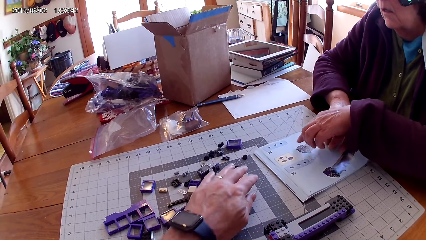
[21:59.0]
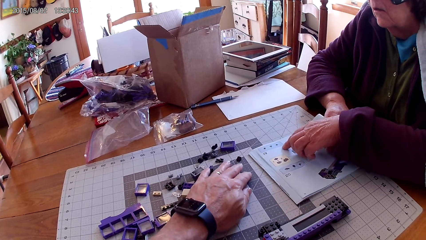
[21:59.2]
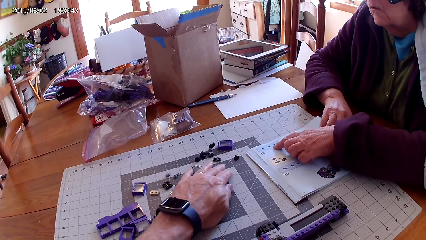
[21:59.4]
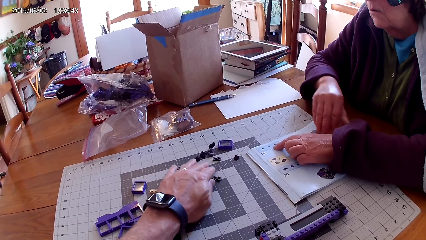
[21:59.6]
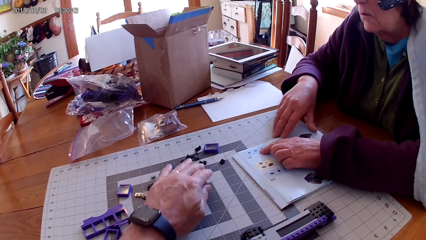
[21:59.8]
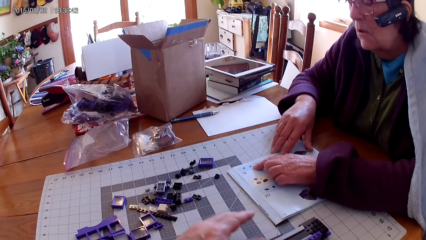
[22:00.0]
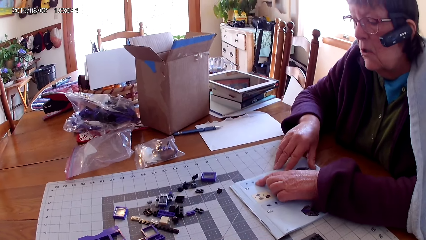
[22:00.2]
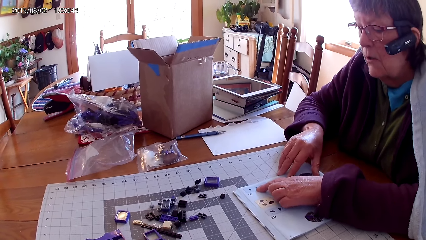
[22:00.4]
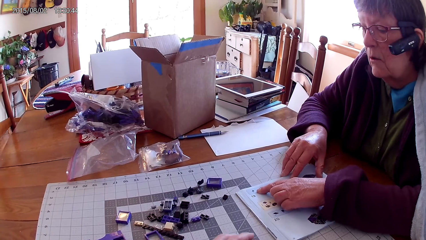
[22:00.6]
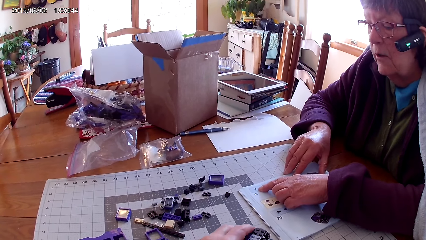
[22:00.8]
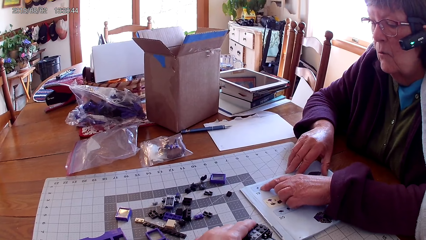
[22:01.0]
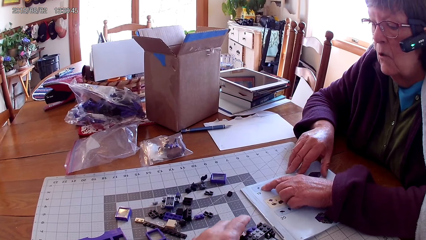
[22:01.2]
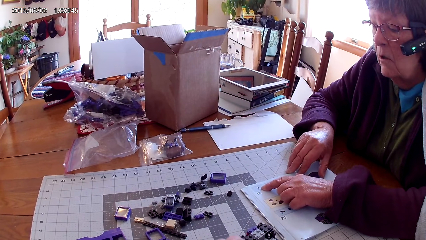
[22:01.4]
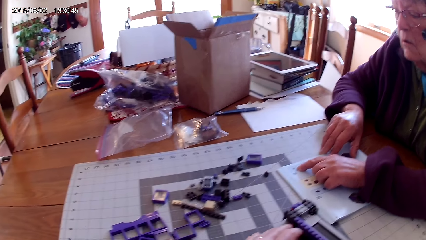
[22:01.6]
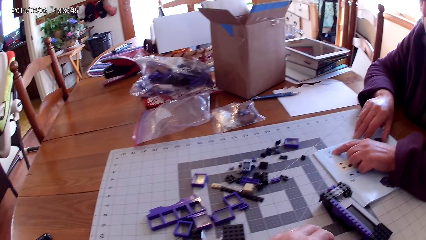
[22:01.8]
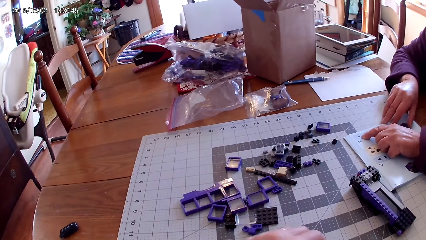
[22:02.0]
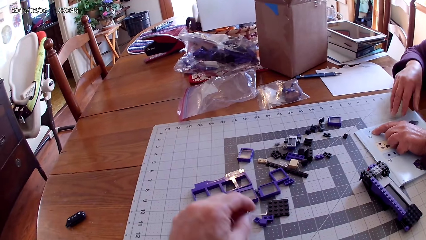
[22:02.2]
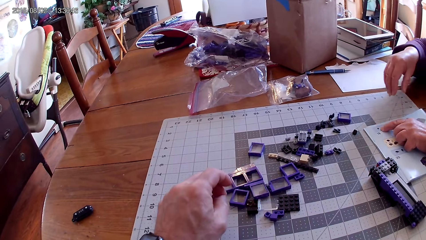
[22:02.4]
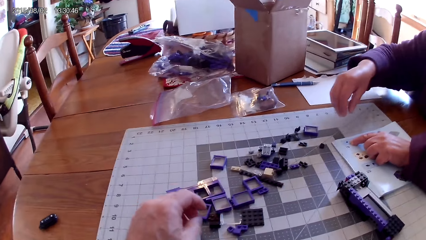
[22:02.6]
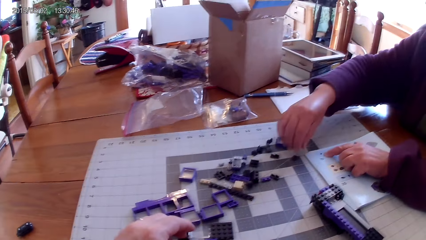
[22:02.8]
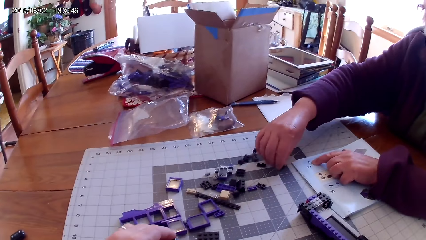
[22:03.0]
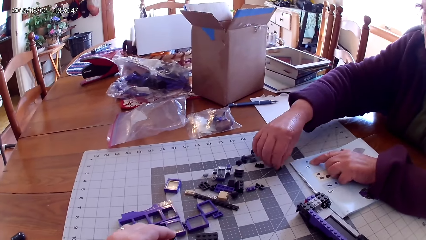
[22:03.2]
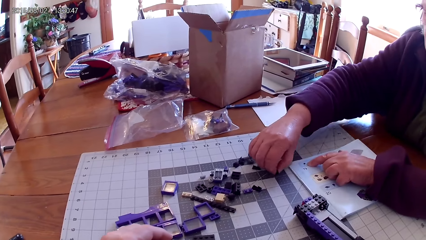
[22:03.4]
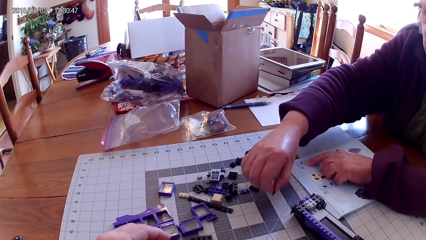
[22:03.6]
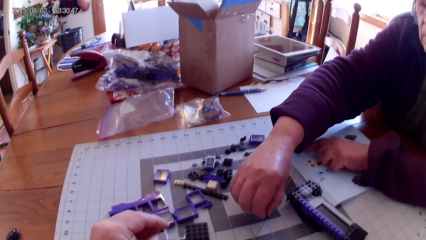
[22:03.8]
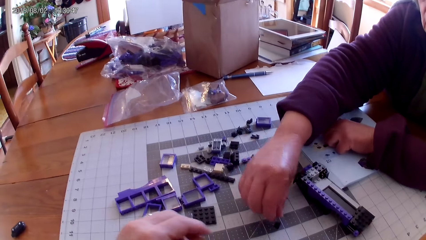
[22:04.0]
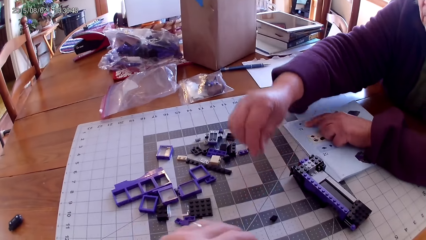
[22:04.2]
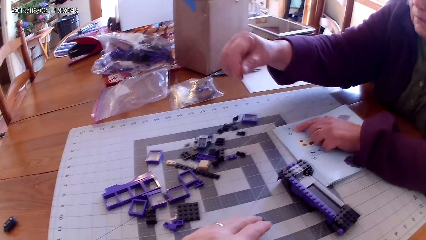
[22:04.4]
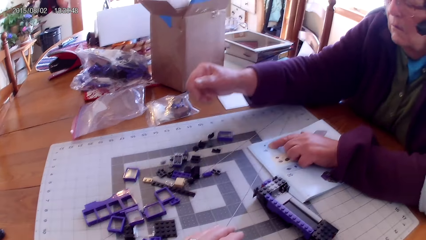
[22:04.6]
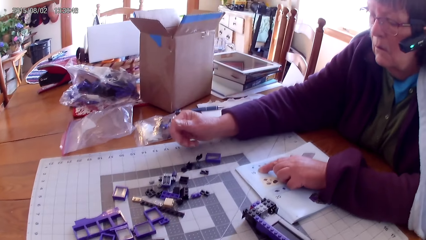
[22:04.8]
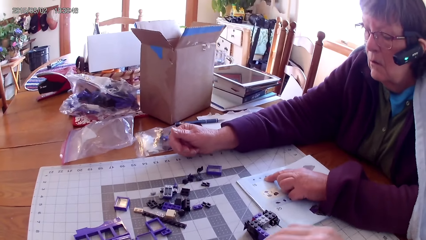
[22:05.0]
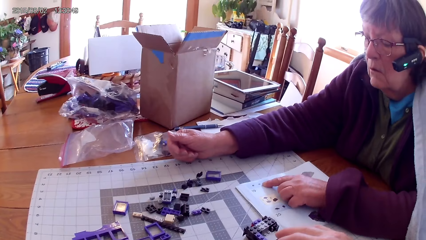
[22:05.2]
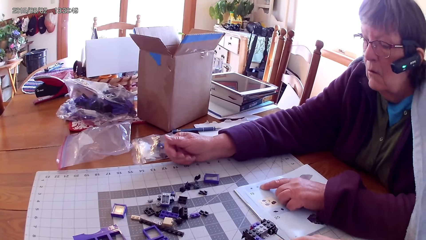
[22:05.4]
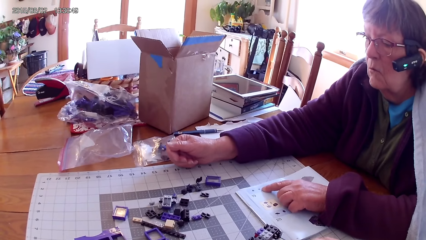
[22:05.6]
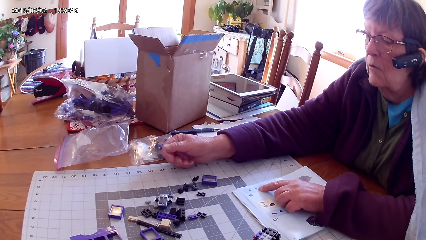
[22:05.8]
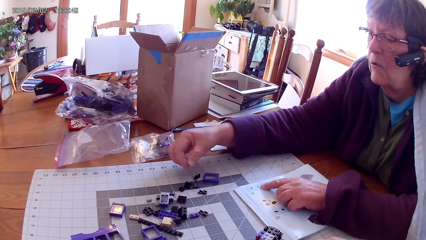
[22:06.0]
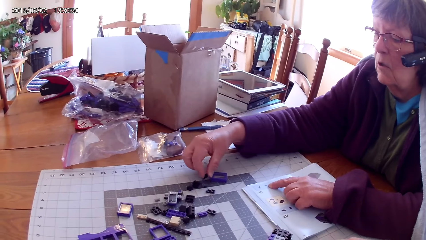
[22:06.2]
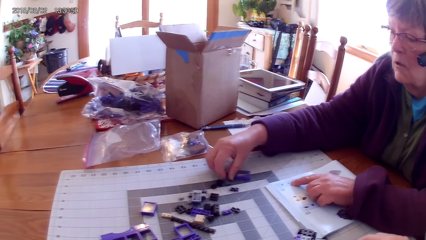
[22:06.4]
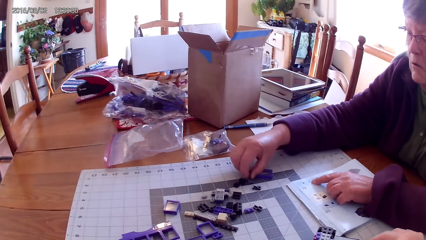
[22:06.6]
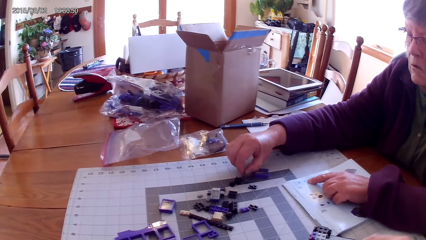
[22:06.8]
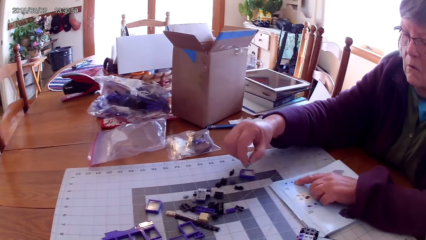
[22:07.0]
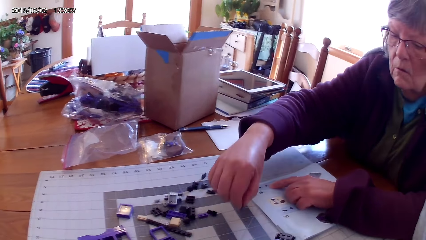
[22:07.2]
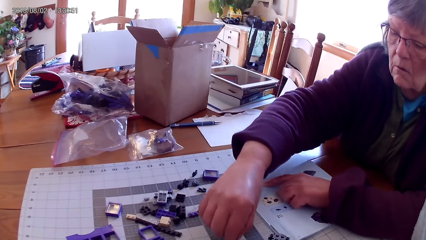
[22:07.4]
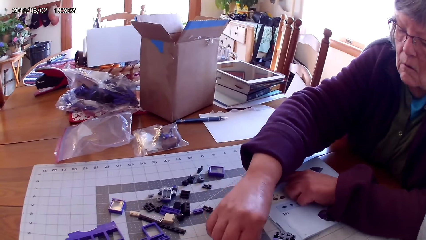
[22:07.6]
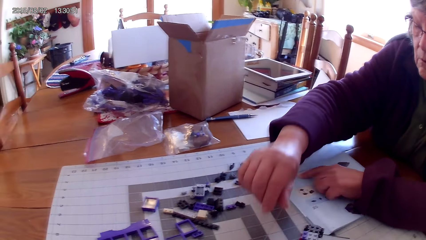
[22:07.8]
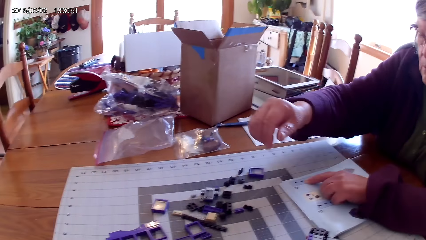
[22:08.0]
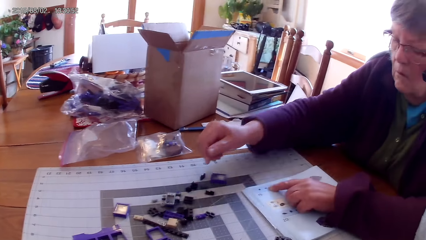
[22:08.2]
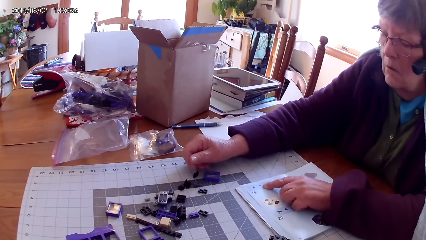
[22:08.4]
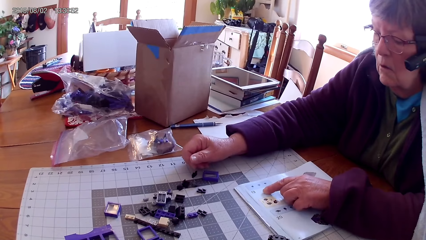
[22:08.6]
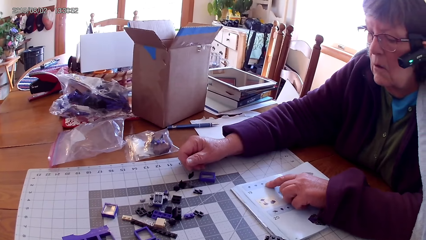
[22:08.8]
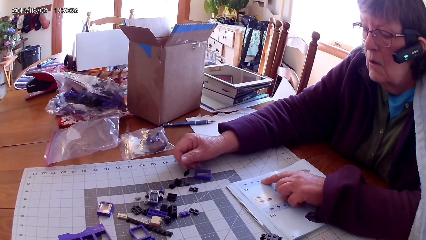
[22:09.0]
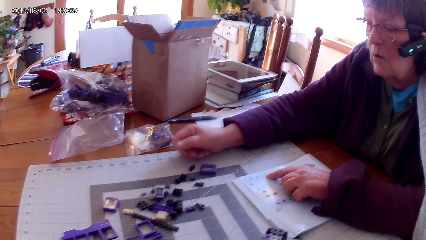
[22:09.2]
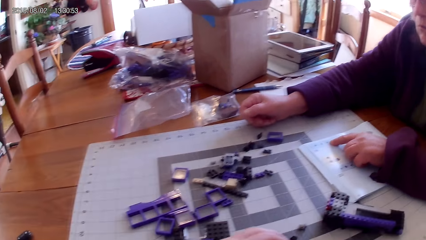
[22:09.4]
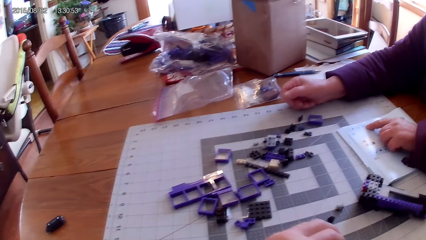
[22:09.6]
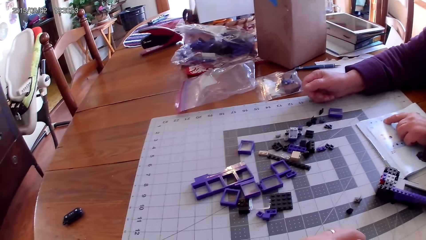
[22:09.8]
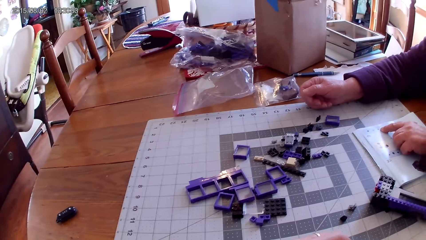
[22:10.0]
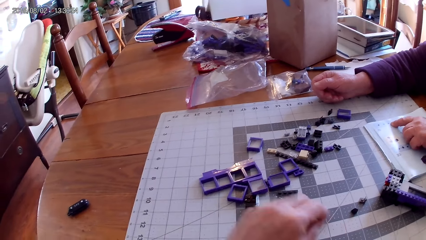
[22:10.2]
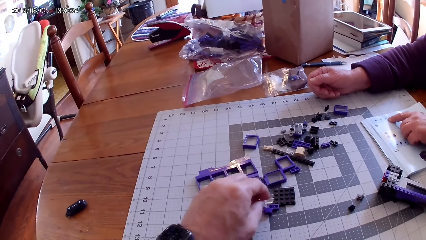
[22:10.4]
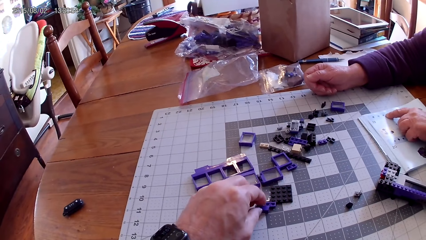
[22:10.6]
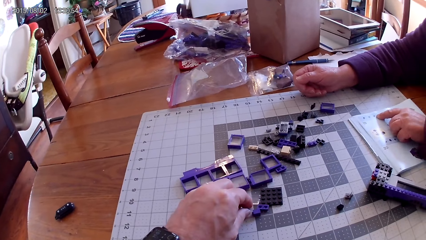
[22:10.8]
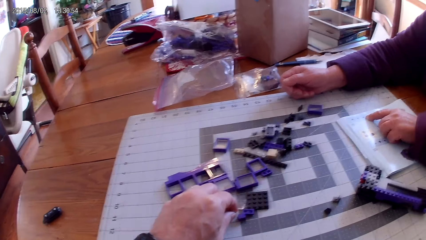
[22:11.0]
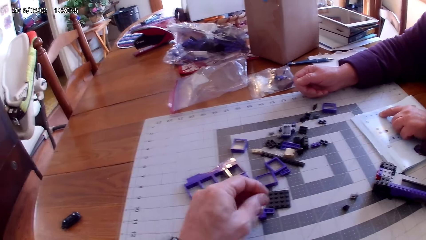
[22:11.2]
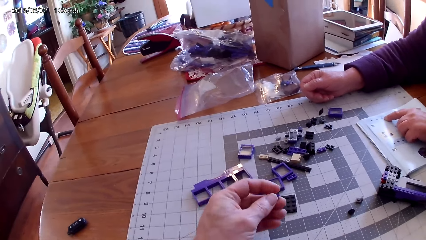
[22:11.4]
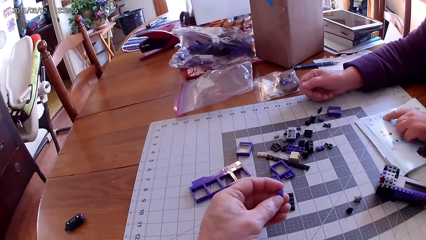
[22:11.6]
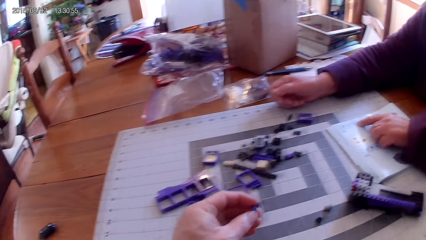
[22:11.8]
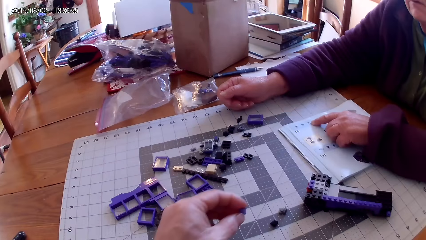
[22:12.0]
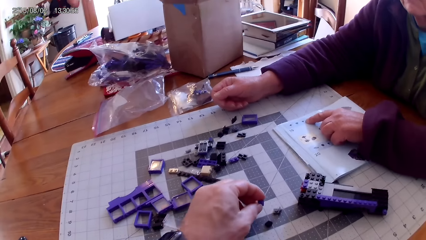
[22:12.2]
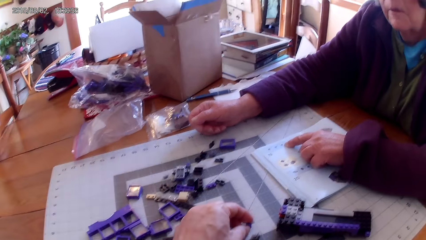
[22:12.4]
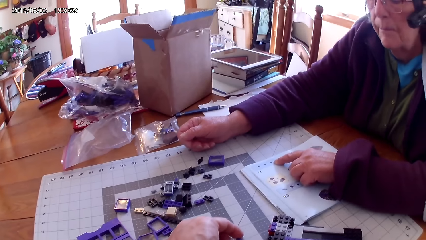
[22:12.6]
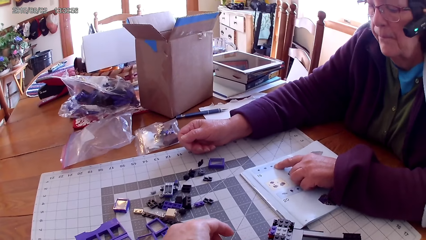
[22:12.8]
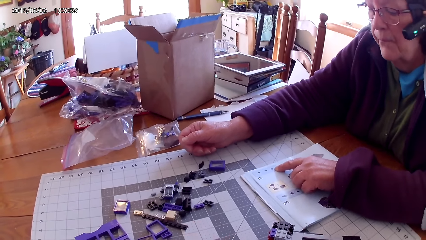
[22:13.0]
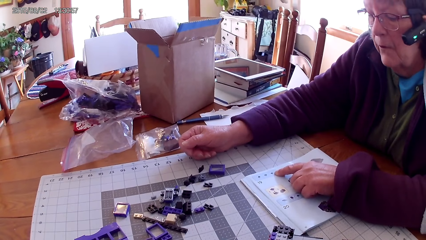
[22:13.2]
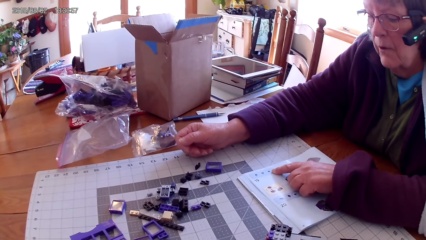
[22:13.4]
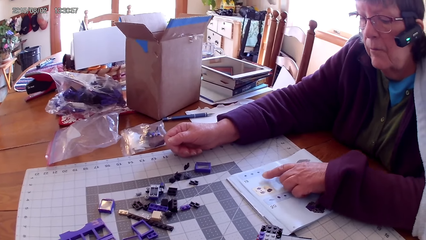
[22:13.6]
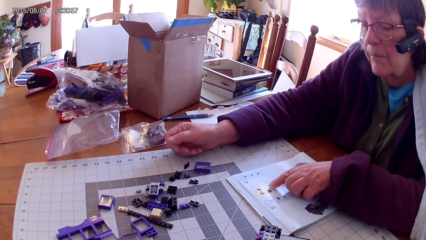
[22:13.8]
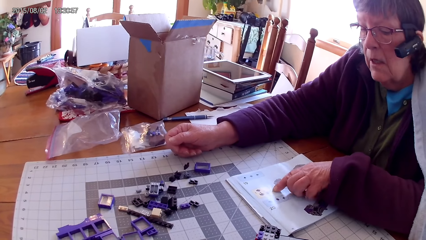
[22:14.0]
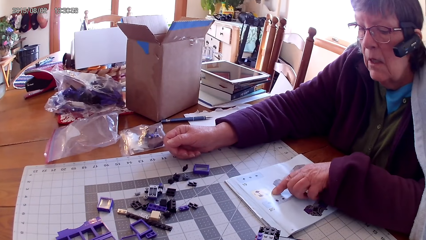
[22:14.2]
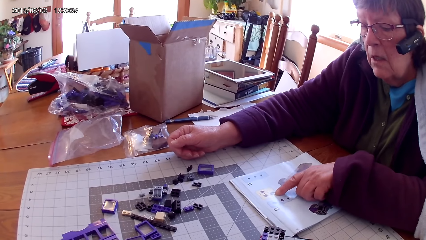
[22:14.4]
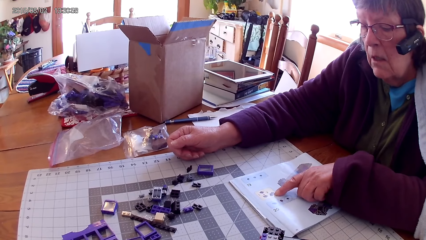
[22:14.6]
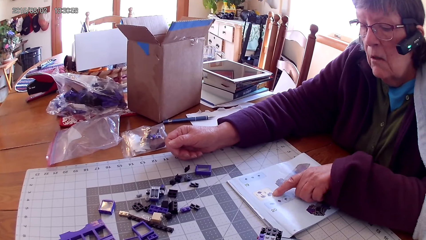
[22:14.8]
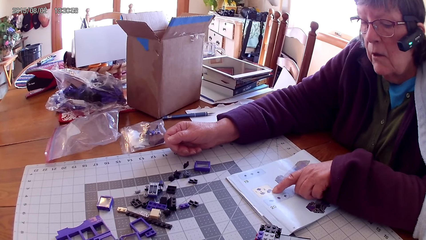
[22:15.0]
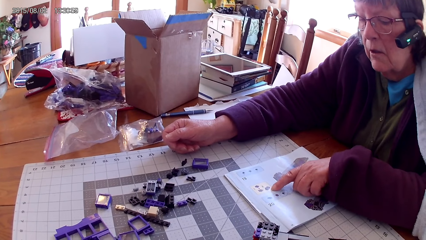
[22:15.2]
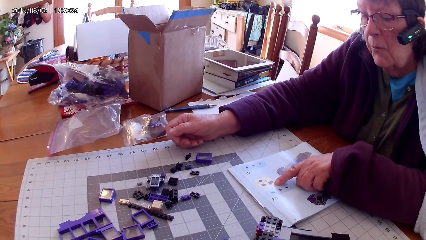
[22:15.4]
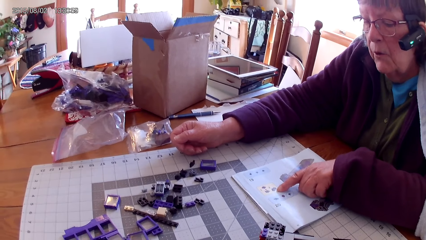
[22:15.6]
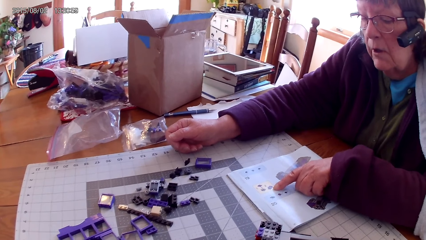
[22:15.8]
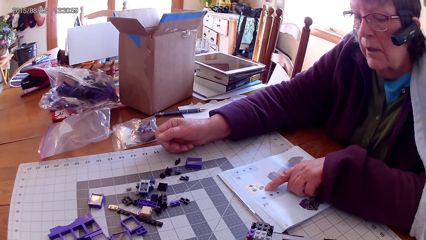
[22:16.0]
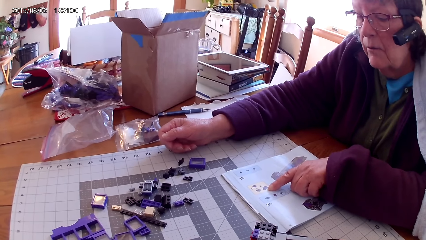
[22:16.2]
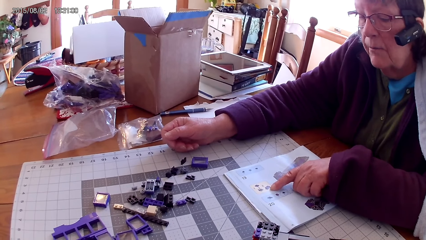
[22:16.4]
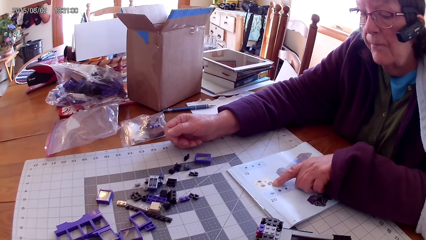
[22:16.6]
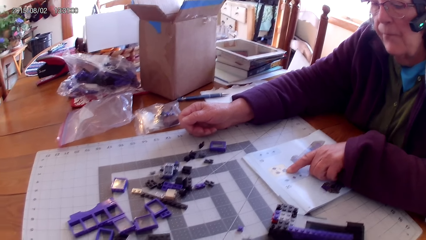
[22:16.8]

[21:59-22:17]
A woman points in the manual book. The camera wearer arranges spare parts on the table. They move something. They touch spare parts. The woman picks a plastic. The woman moves a spare part on the table. The woman places down the plastic. The camera wearer looks around. The woman looks in the manual book. The woman picks up the plastic and places down the plastic. The woman arranges spare parts on the table and reads in the manual. The camera wearer looks around. They pick up a plastic or spare part. They put the spare part aside on the table. The woman reads the manual book.
